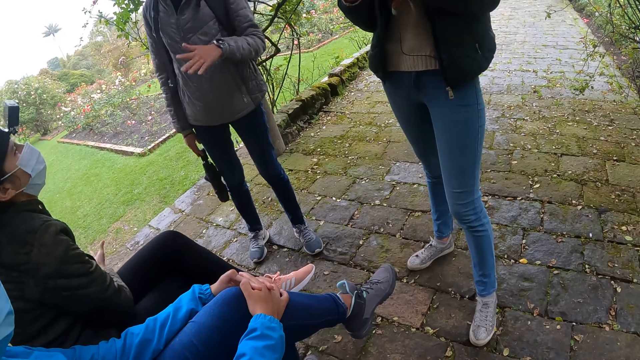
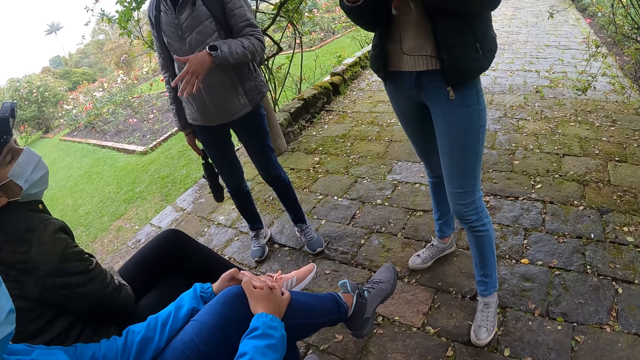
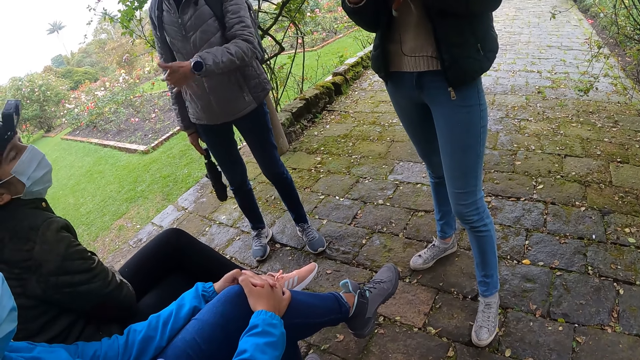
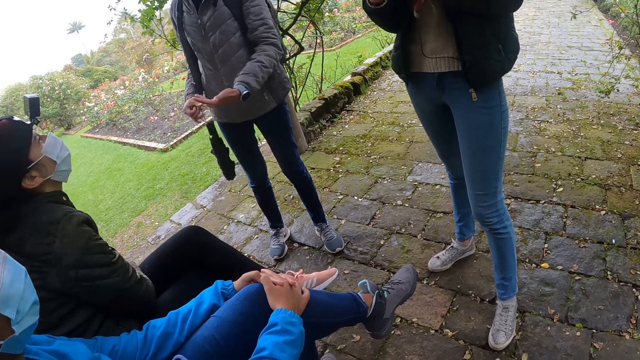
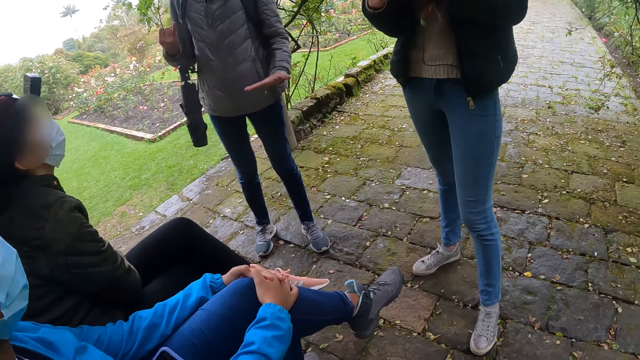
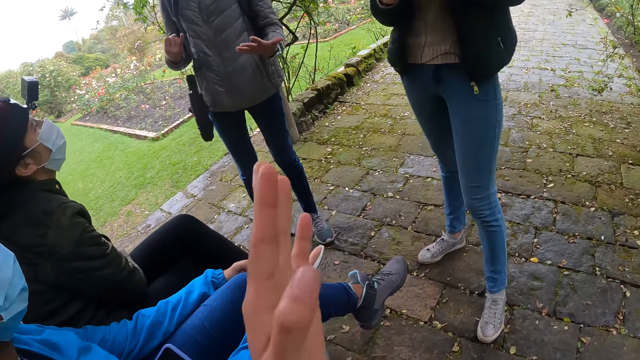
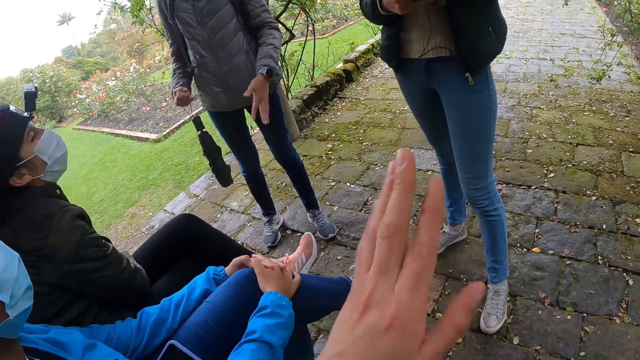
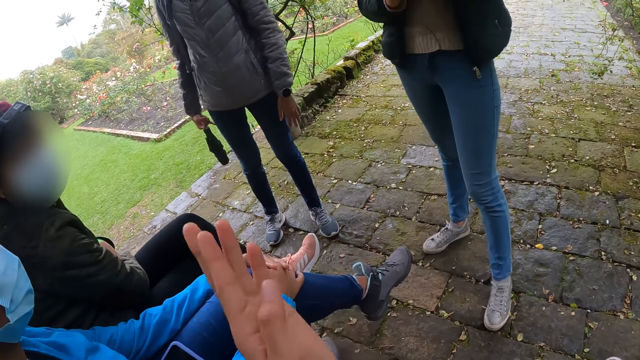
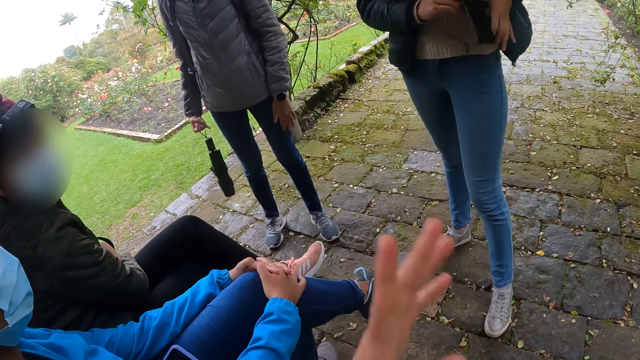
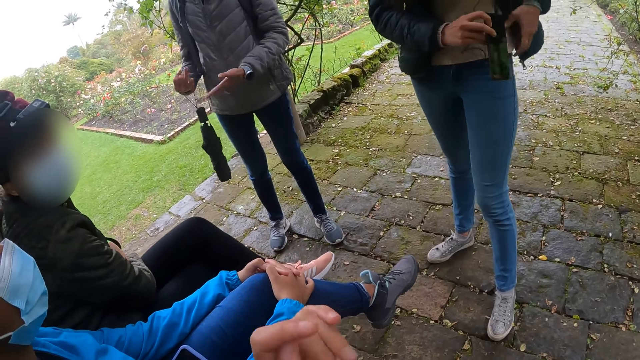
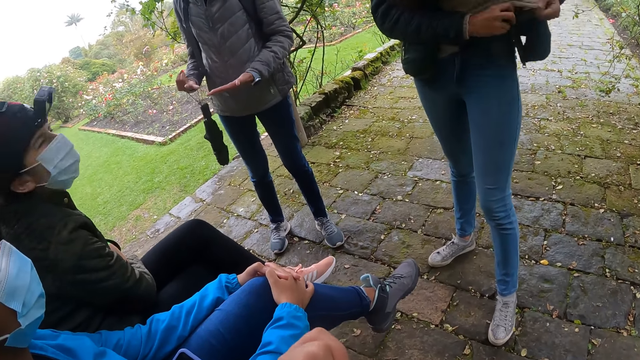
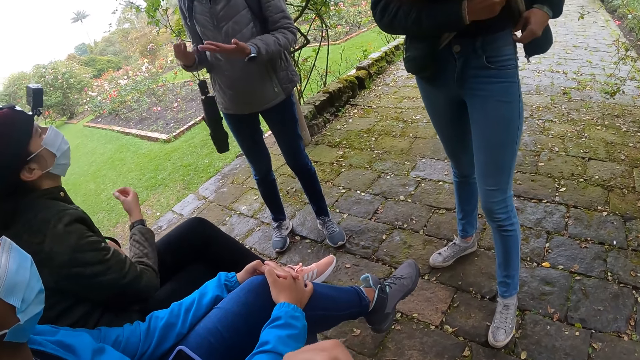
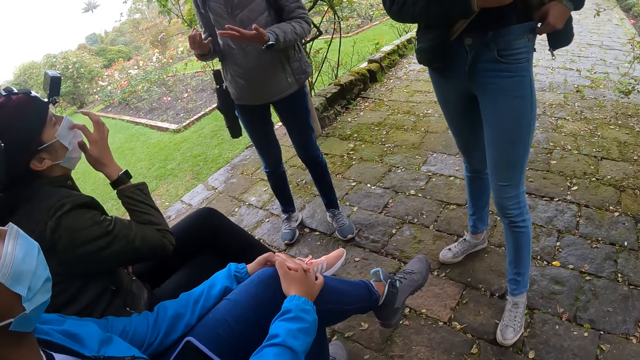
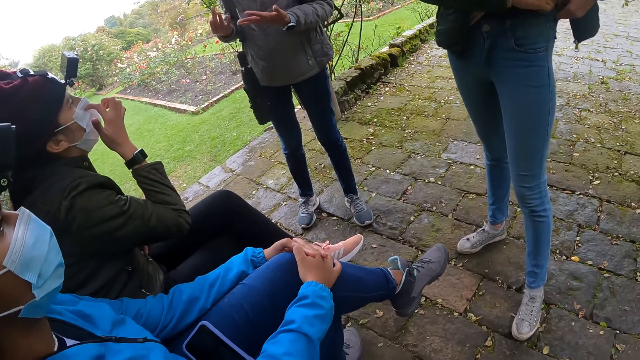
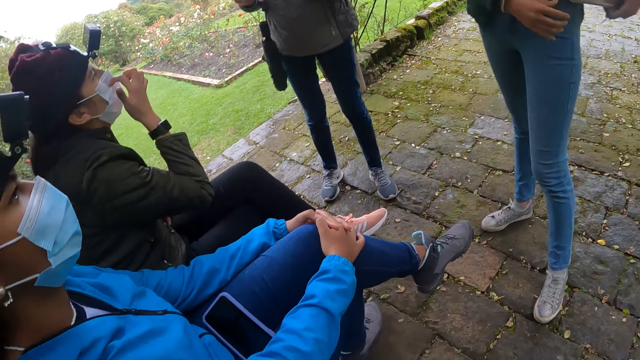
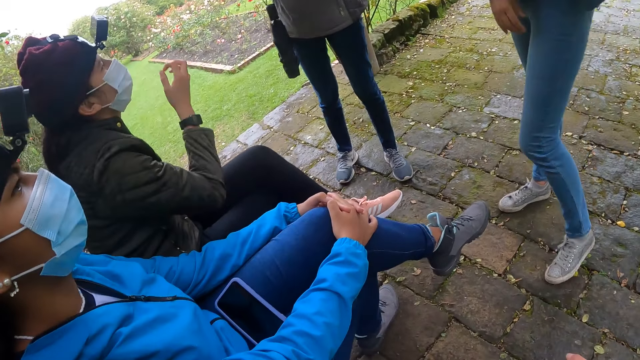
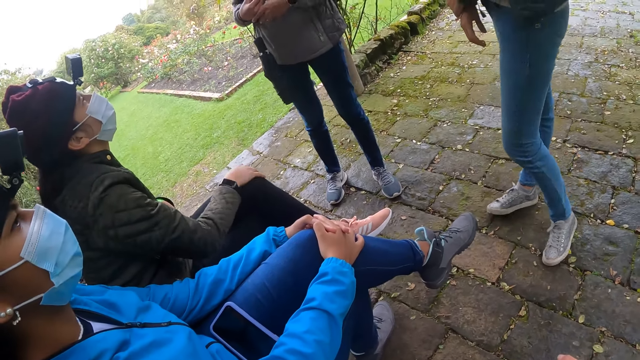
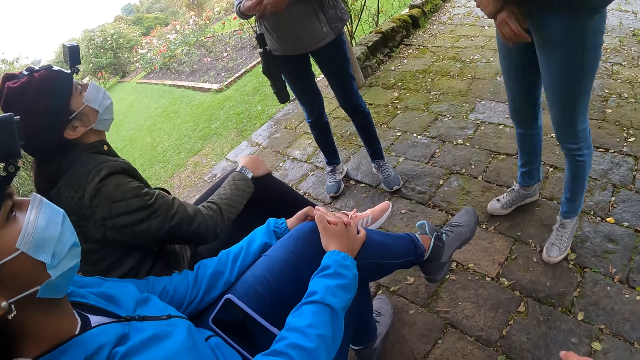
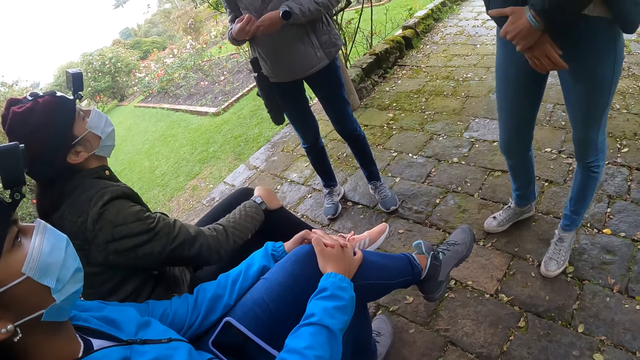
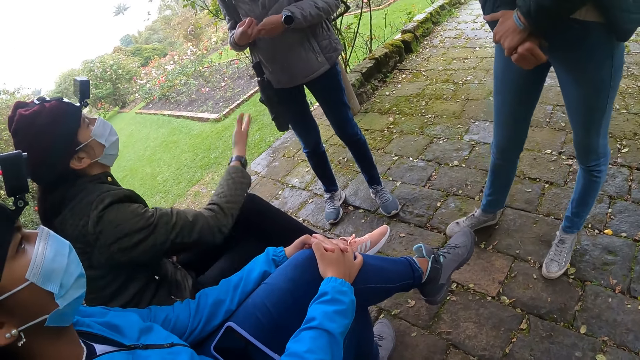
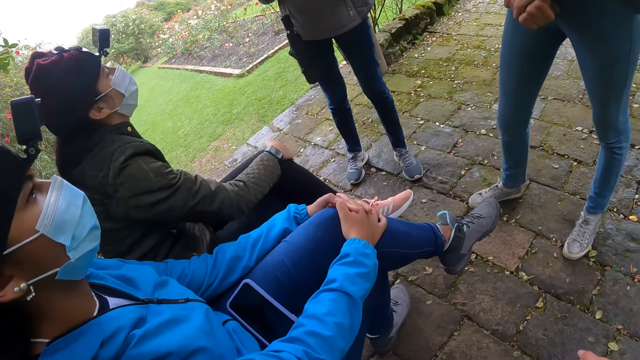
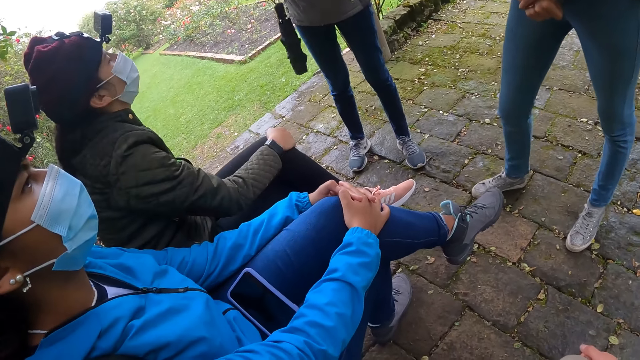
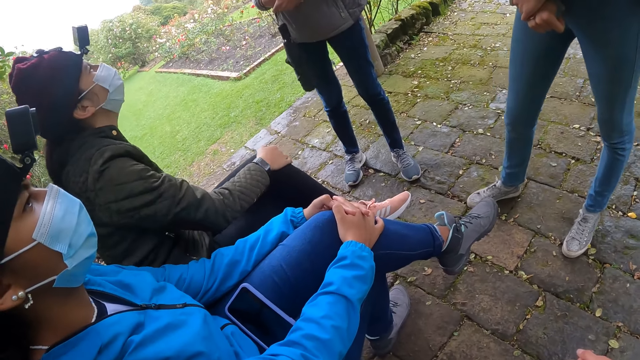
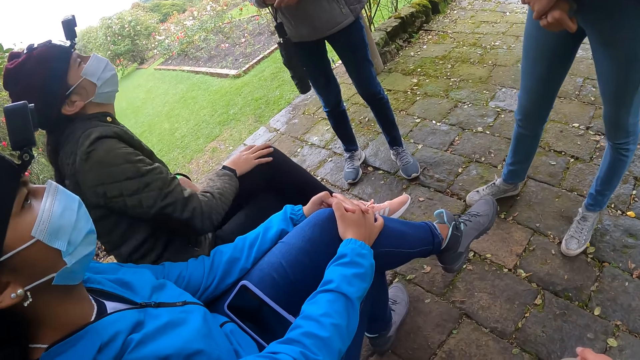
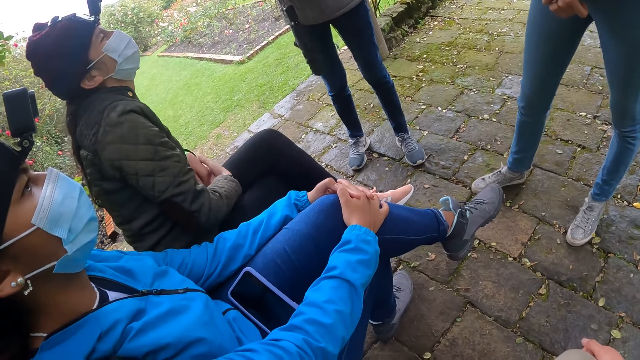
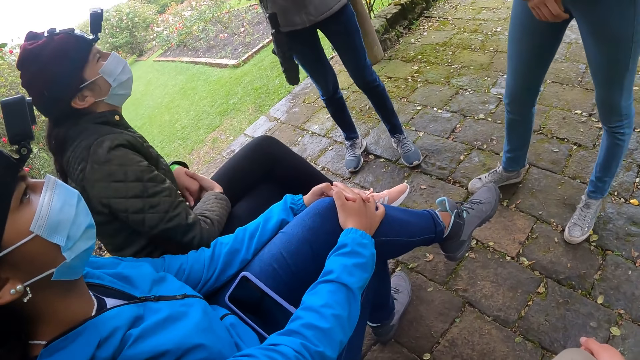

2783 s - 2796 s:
A lady makes gestures with her hand. The camera wearer makes gestures with his hands. A woman holds the phone with her right hand and pulls her jeans with her left hand. Another woman scratches her face with her right hand. The first woman stuffs the phone into her jeans with her right hand. Another lady touches her mask. The first woman holds her wrist.

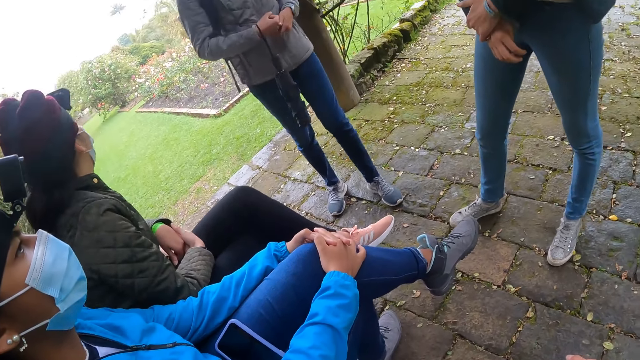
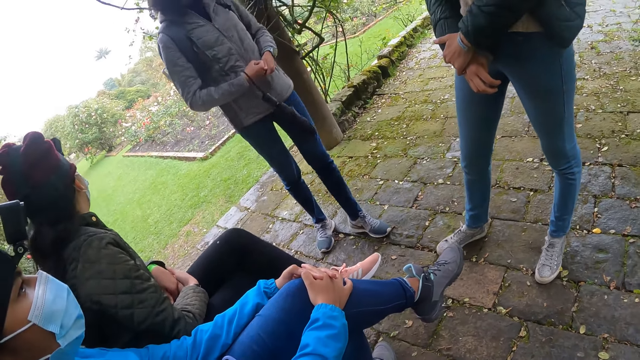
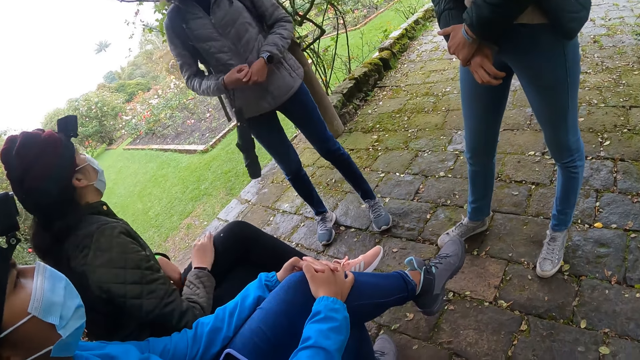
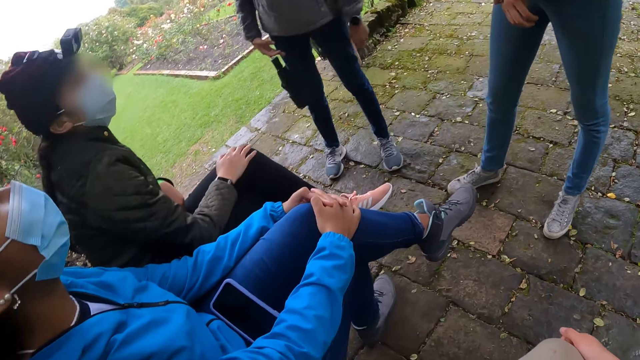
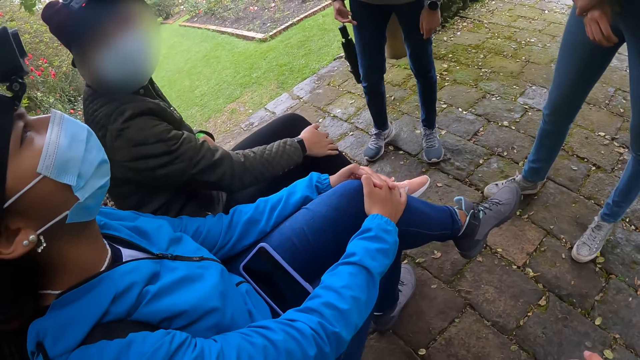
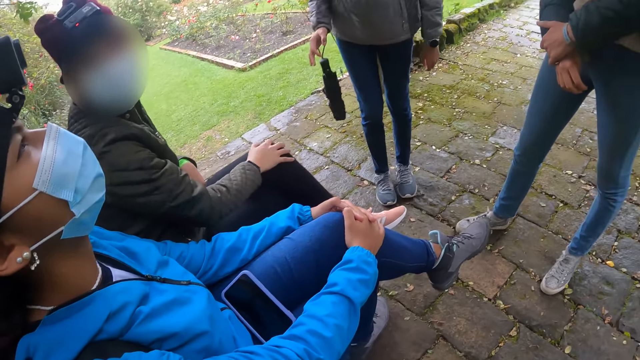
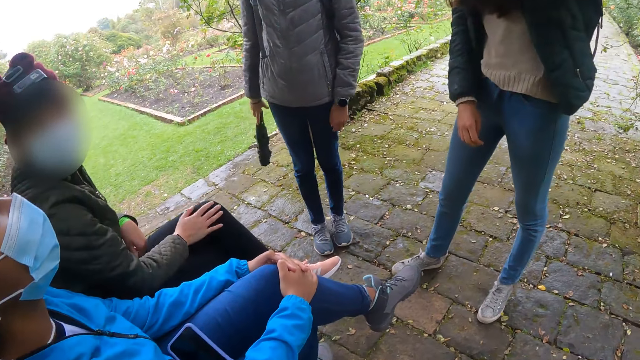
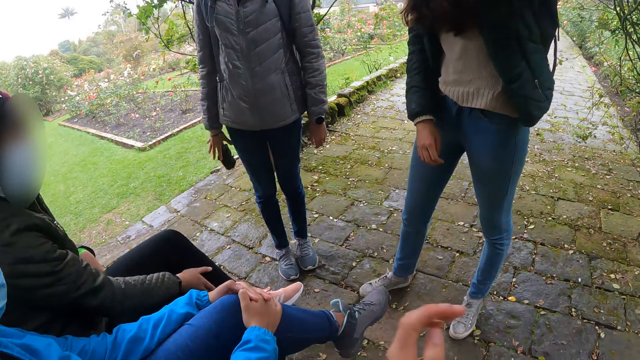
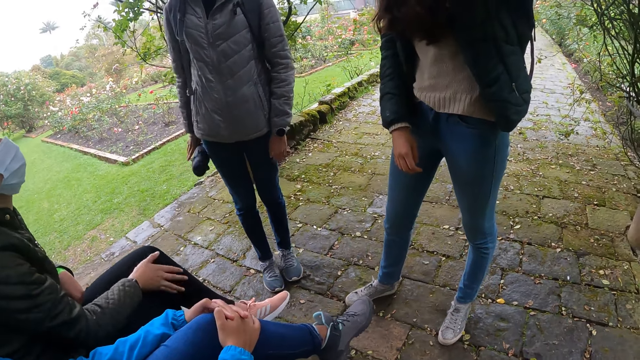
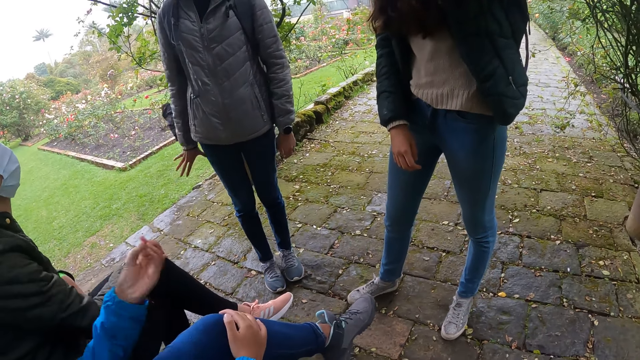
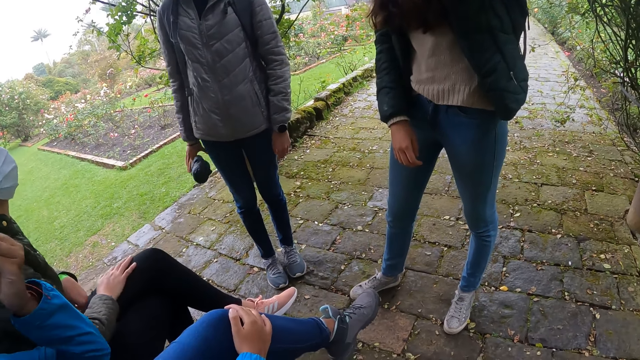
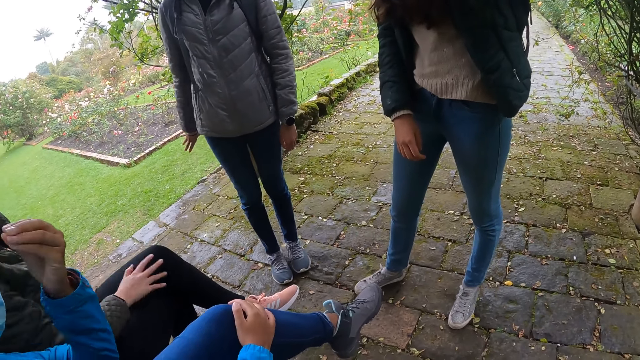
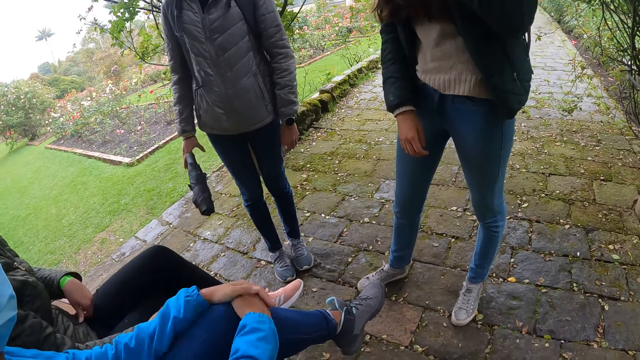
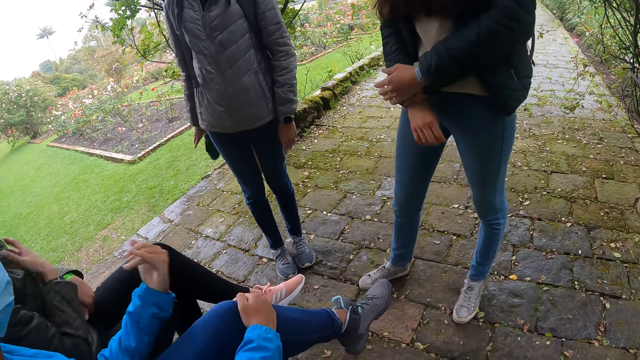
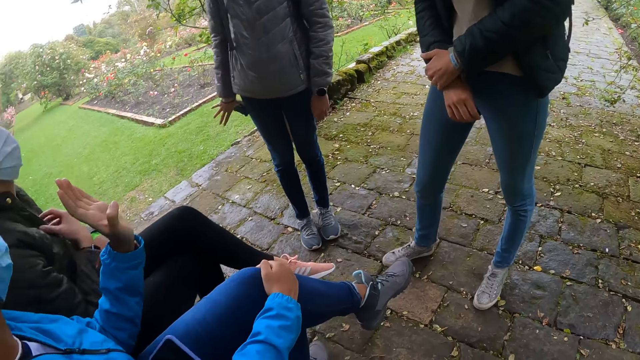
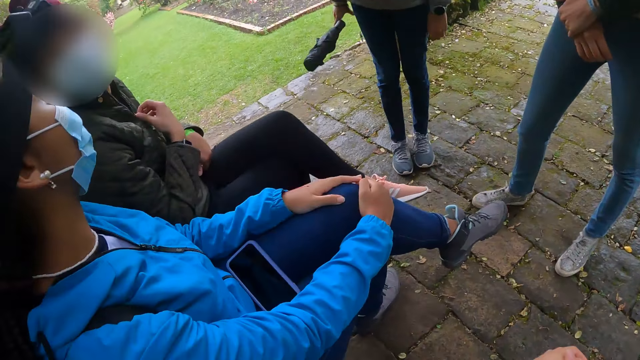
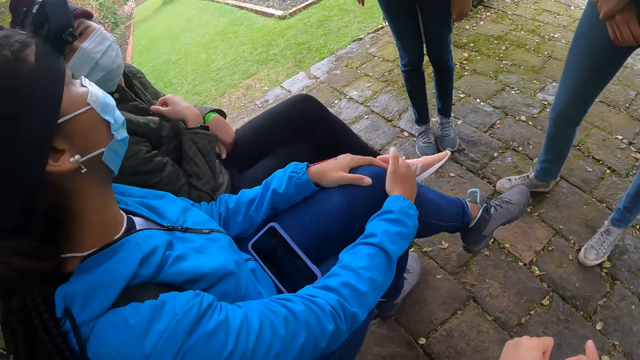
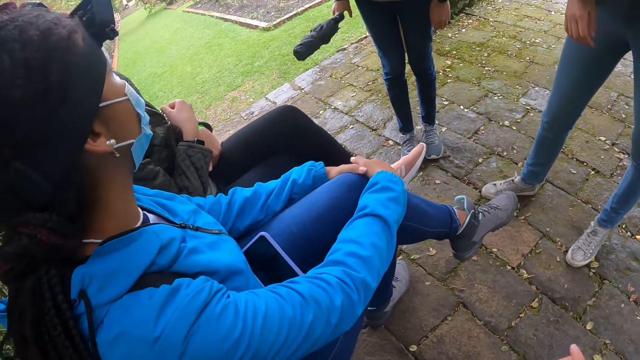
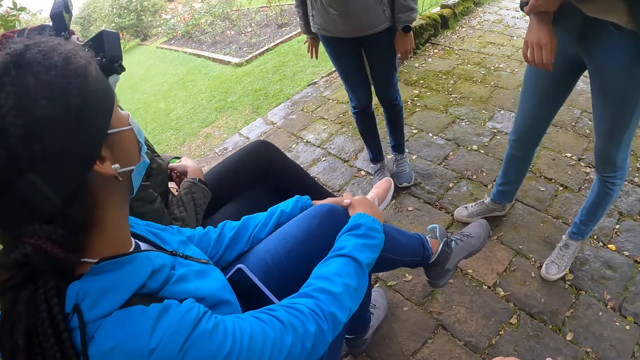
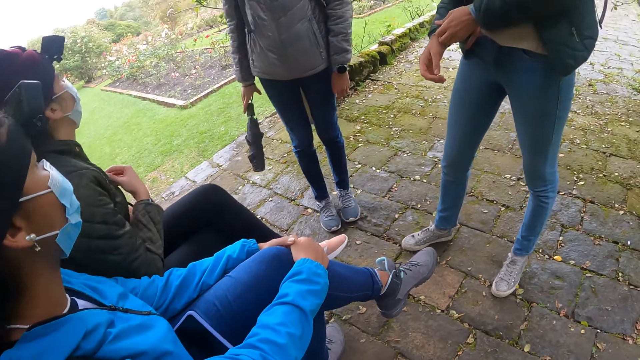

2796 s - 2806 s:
A lady rubs her feet. The lady unzips her jacket with her right hand.
